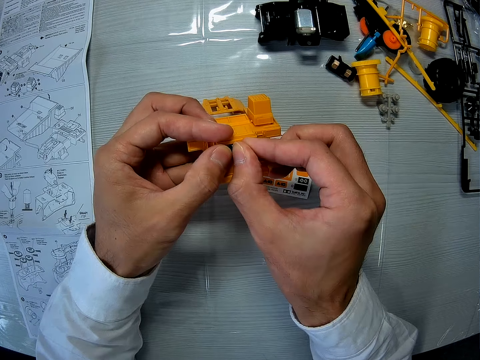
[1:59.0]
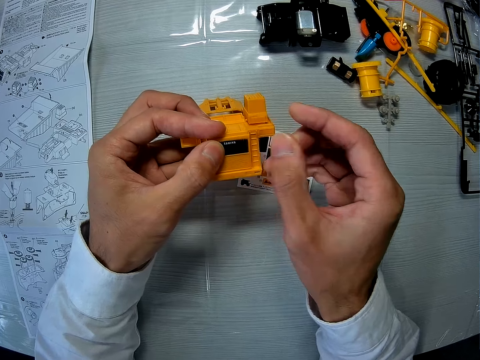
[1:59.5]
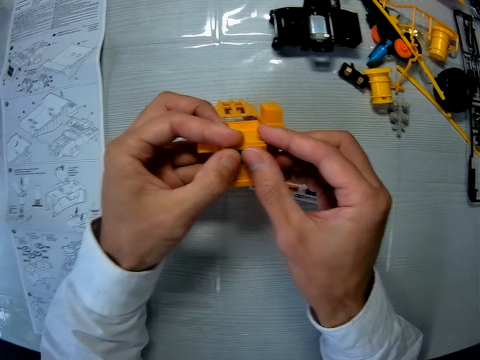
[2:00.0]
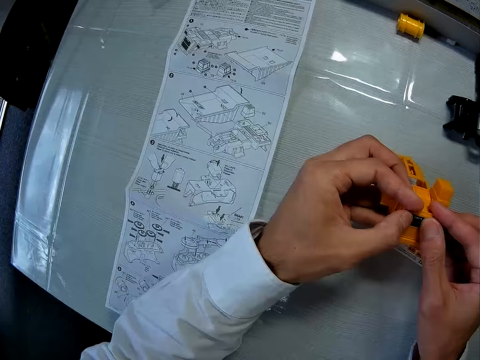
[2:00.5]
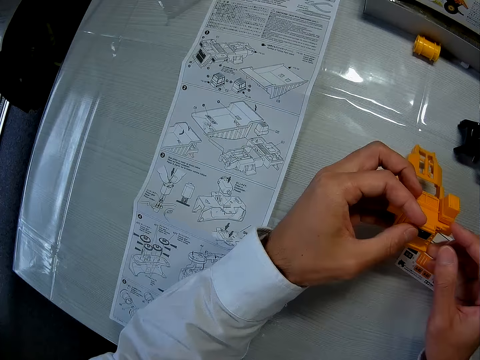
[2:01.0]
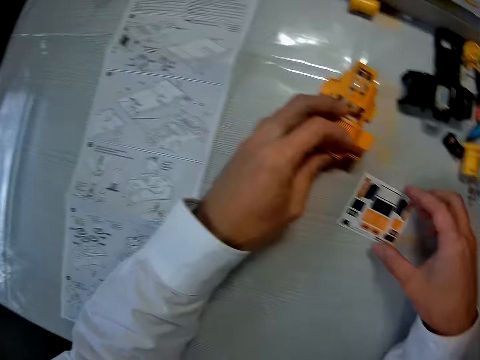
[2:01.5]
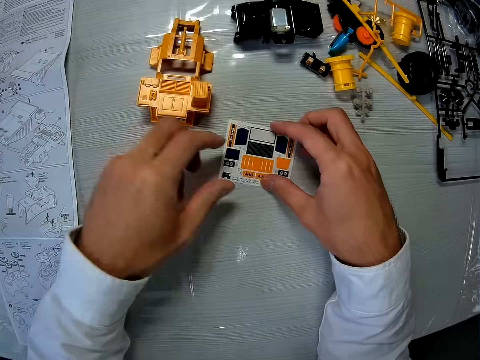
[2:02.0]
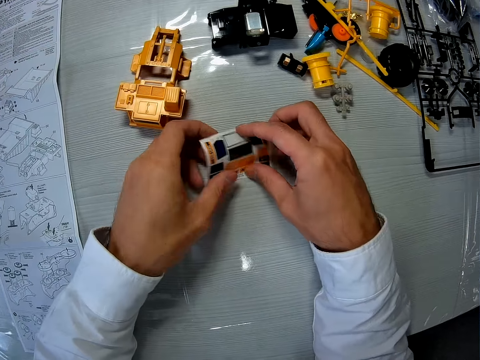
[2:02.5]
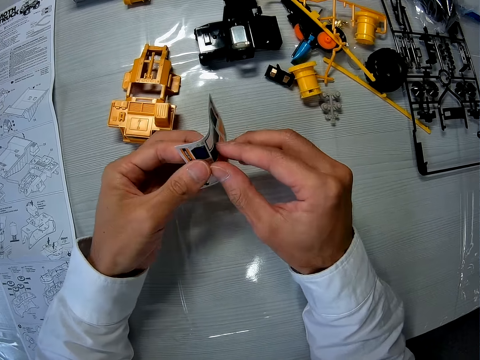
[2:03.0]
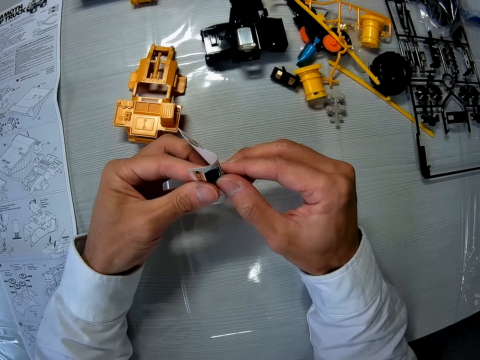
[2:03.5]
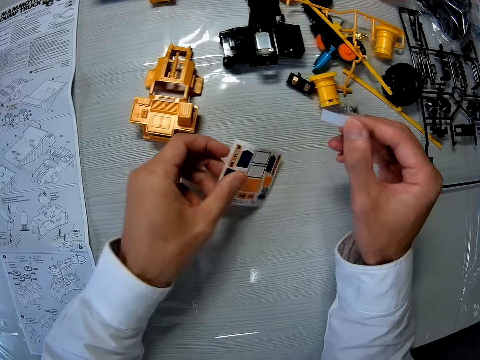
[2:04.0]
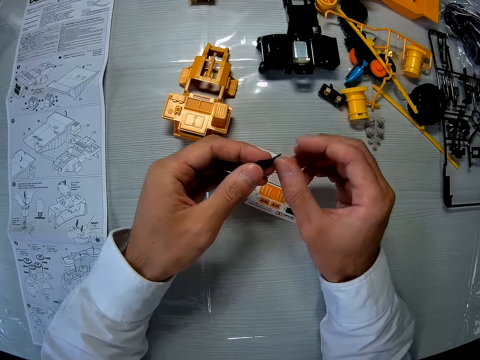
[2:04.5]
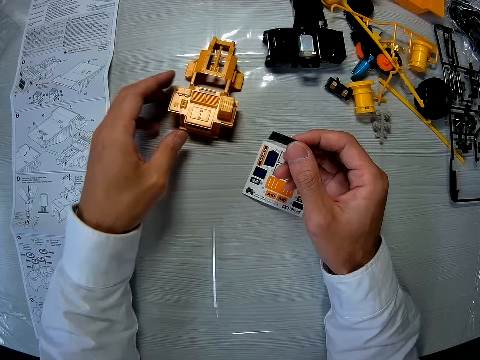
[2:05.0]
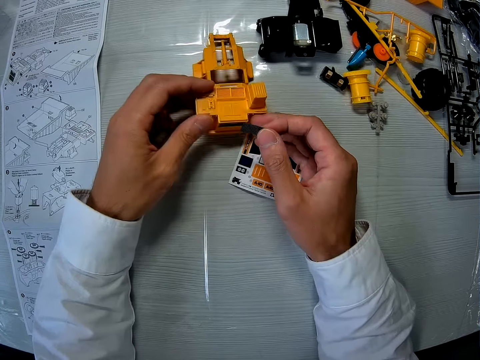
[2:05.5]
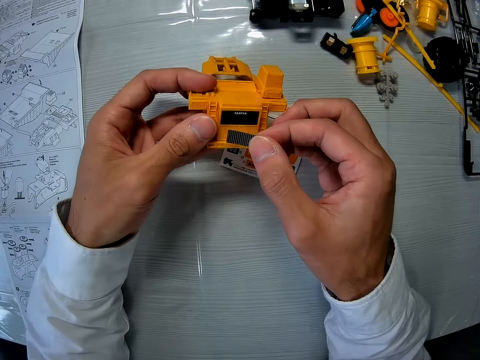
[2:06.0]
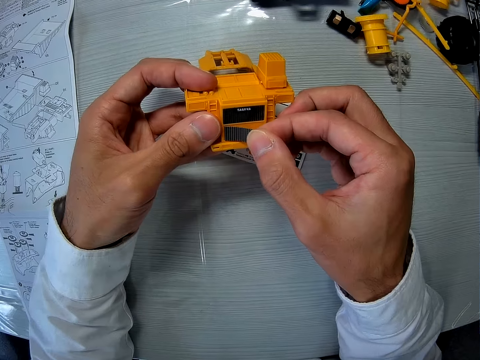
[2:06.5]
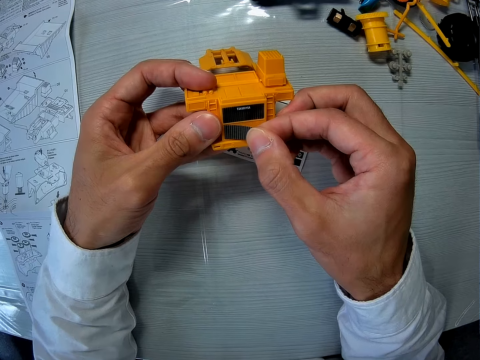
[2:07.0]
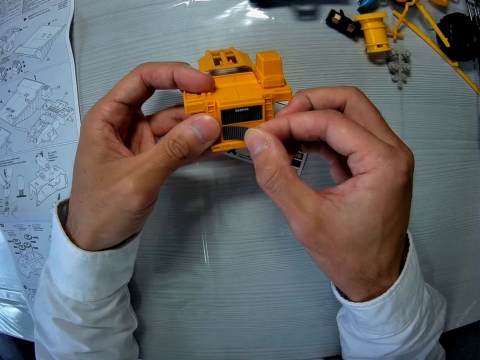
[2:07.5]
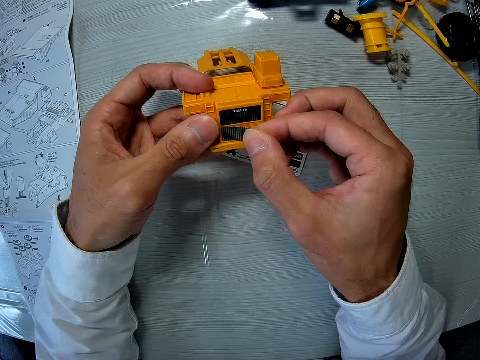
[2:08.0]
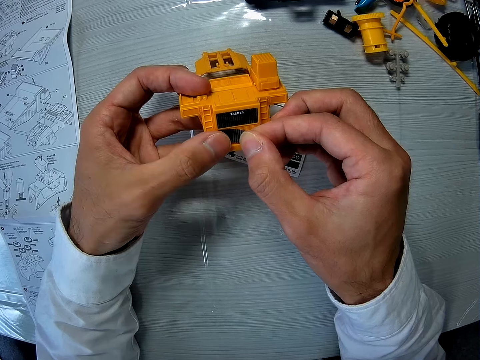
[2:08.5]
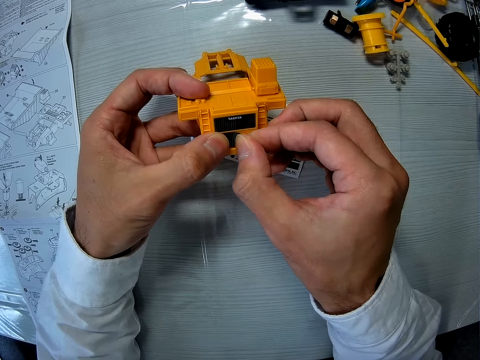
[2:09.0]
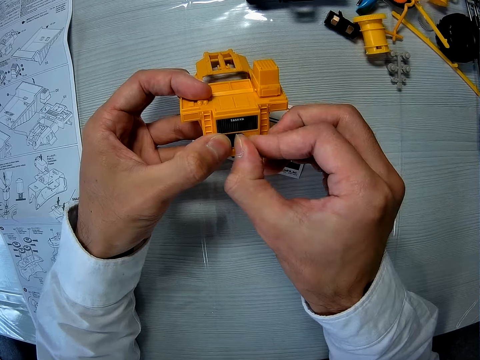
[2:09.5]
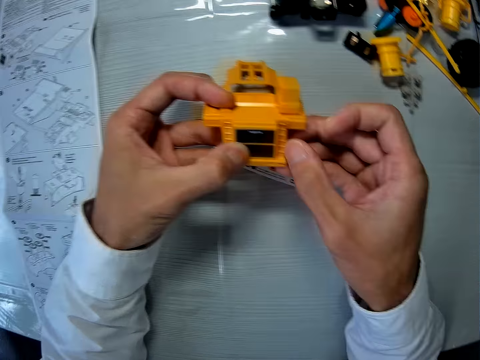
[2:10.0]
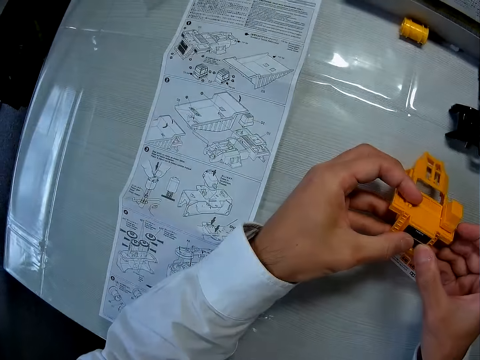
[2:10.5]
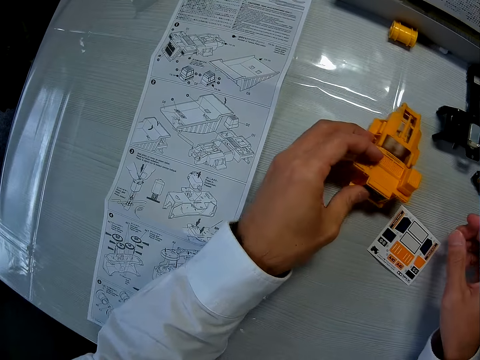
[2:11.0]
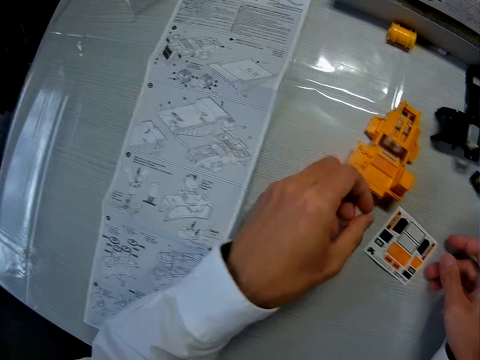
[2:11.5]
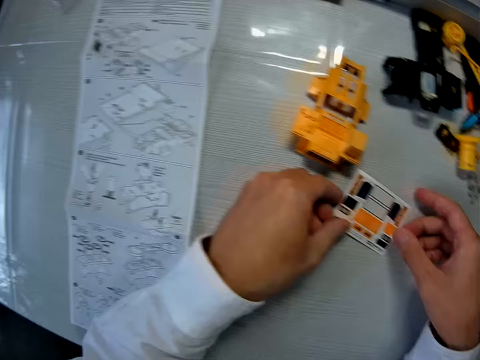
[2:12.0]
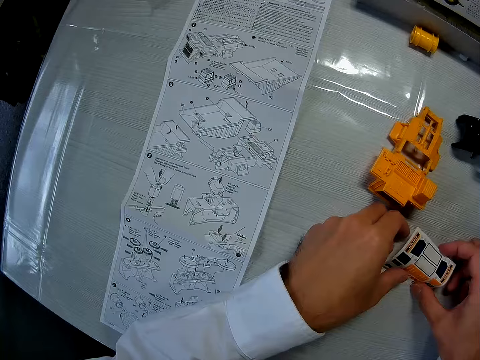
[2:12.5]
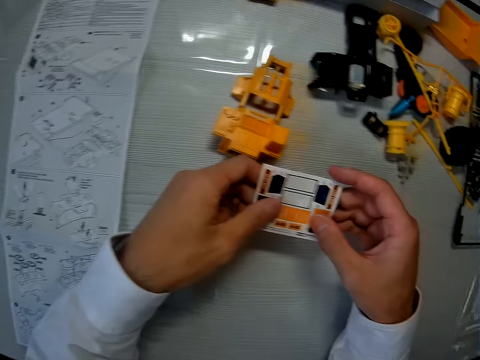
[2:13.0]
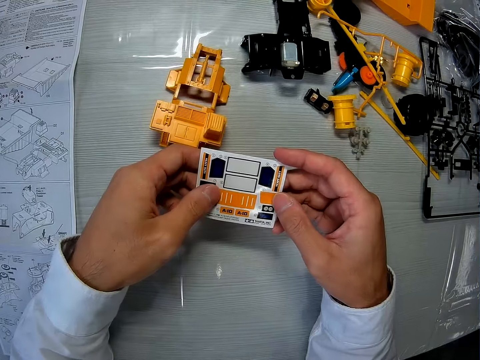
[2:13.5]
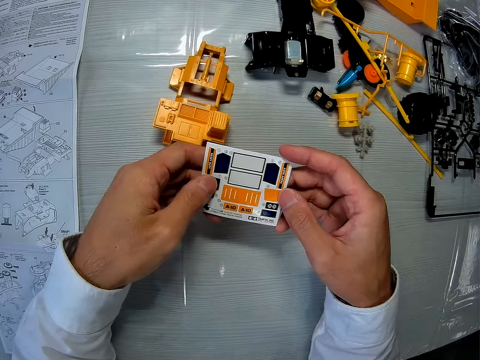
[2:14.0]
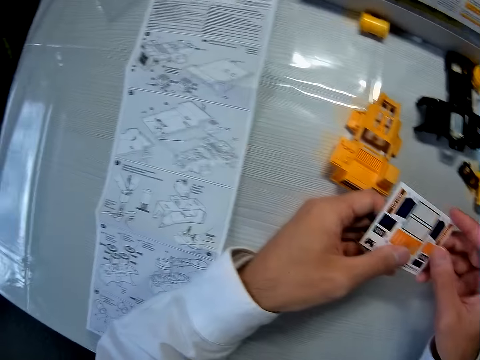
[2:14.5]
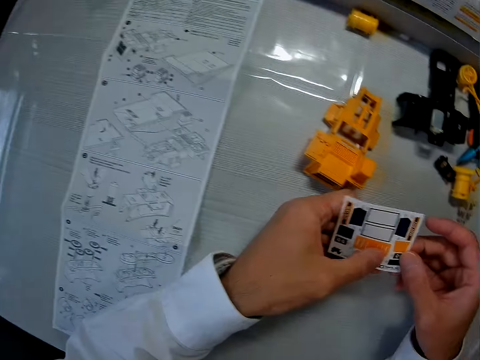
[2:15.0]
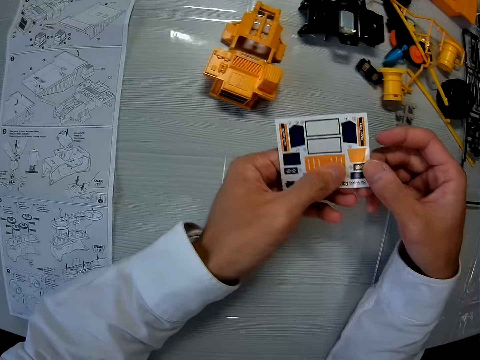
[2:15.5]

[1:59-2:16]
The camera wearer drops the part of the toy car on the table. He picks up the paper with stickers on the table with his right hand. He removes a sticker from the paper. He places the paper with stickers on the table. He picks the part of the toy car with his left hand. He places the sticker on the toy car's part. He drops the part of the toy car on the table. He picks up the paper with stickers on the table with both hands.

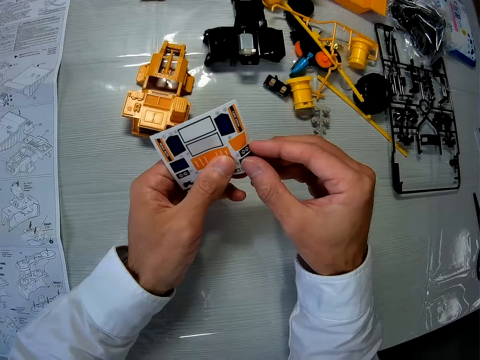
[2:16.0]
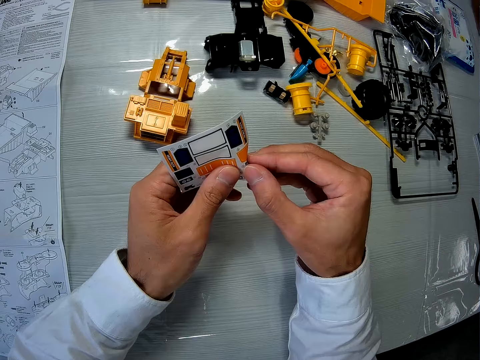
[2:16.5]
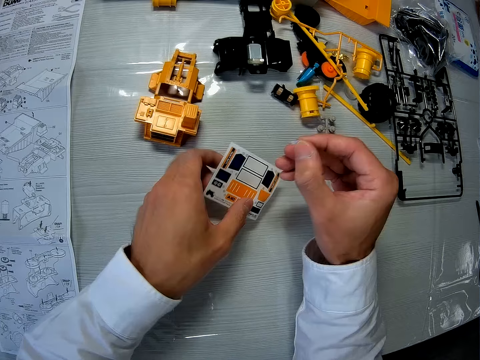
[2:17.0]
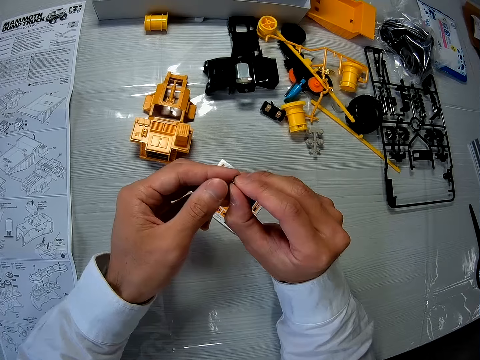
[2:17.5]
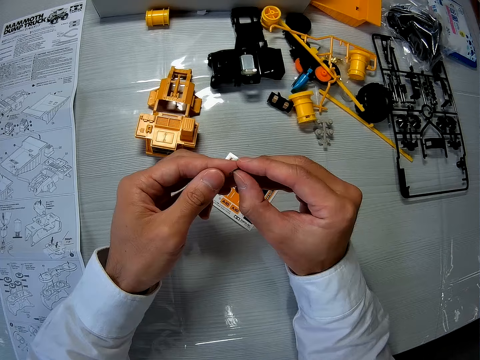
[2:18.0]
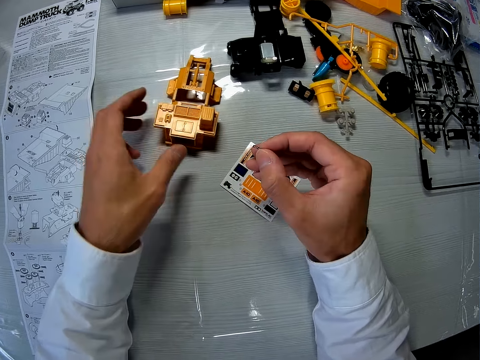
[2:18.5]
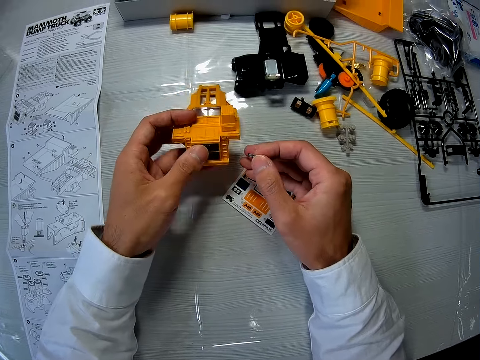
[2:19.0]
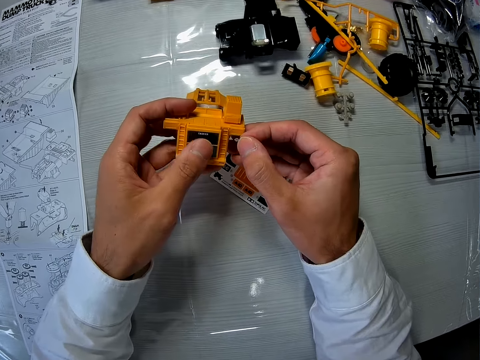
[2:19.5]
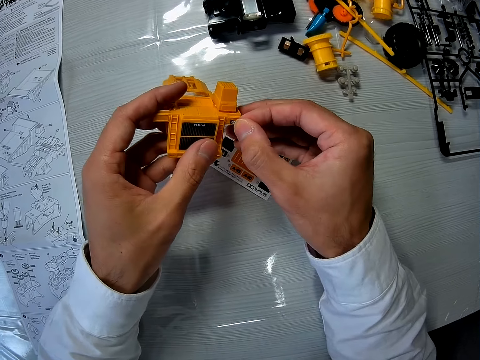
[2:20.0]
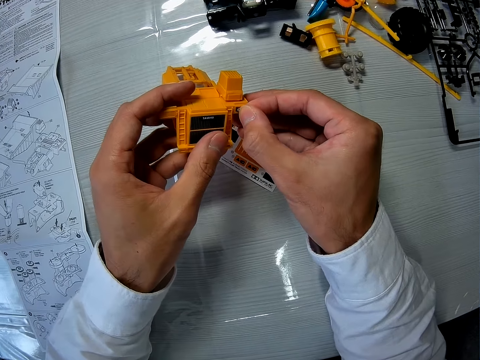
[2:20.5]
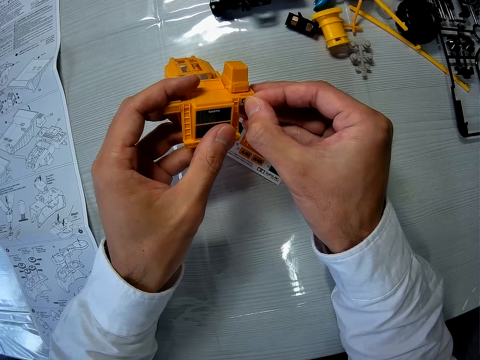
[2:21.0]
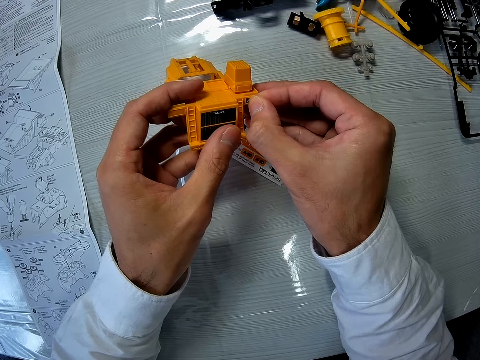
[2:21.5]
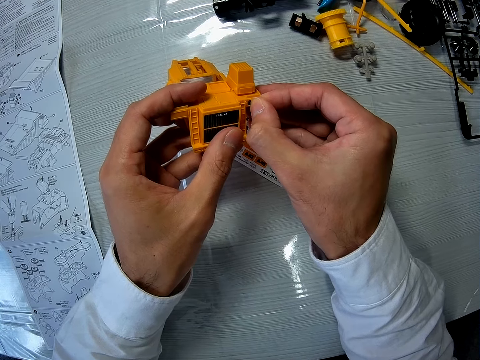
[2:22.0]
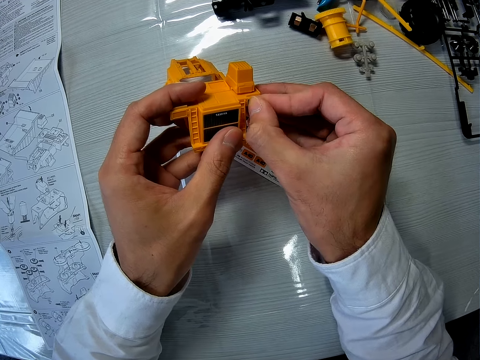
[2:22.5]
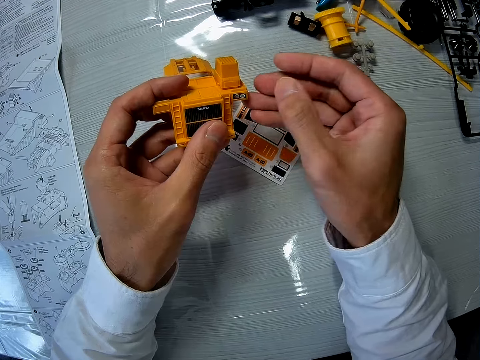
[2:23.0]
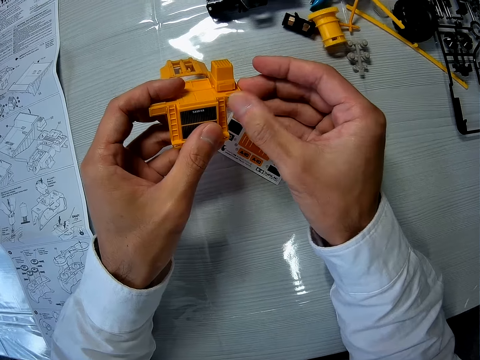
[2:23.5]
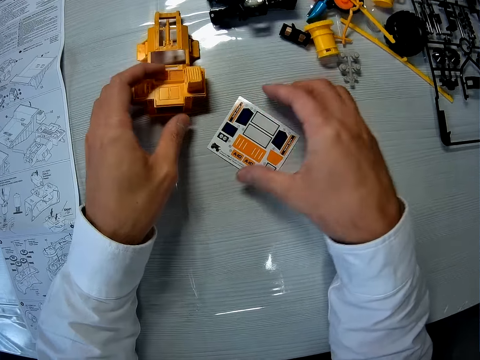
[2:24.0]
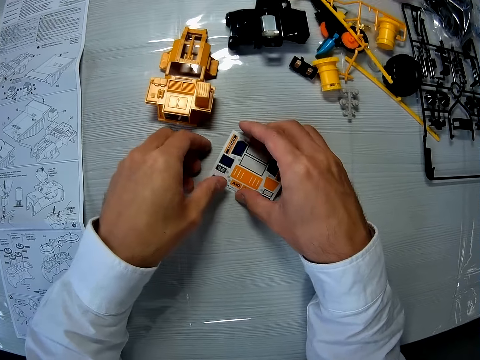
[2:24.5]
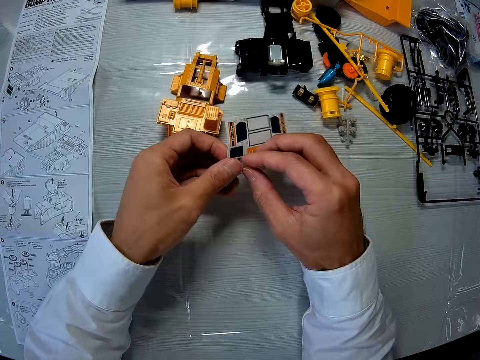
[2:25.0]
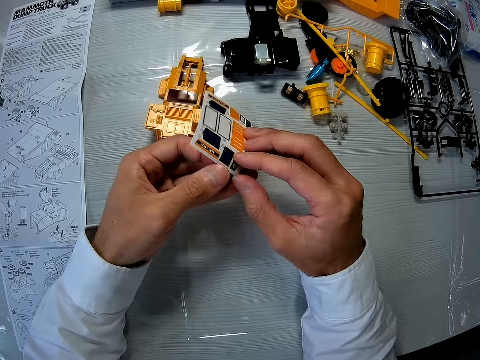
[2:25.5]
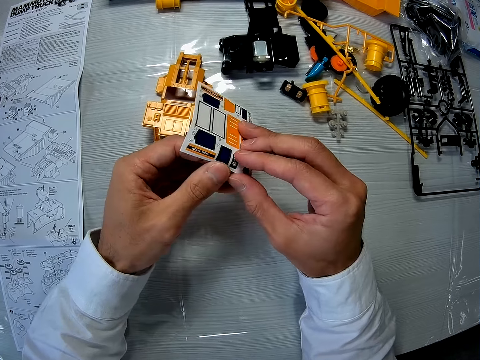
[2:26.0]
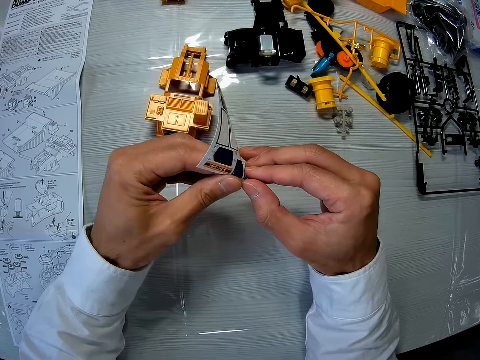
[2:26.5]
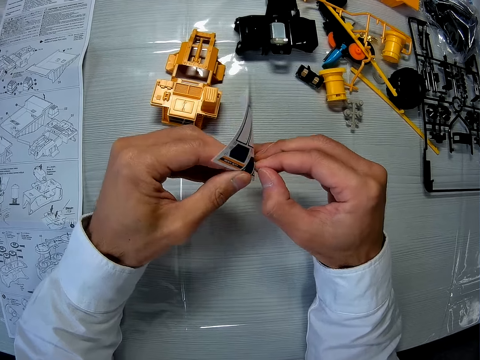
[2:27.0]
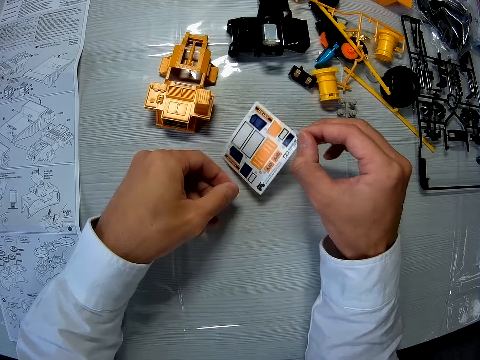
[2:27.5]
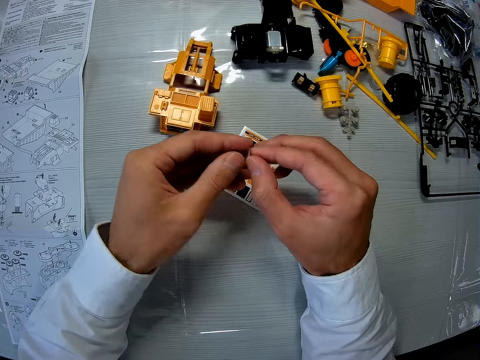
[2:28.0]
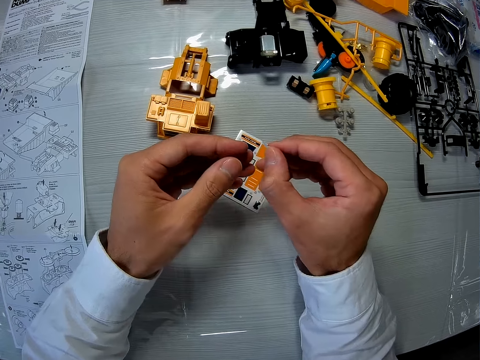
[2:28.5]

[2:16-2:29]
The camera wearer removes a sticker from the paper. He places the paper with stickers on the table. He picks the part of the toy car with his left hand. He places the sticker on the toy car's part. He drops the part of the toy car on the table. He picks up the paper with stickers on the table with both hands. He removes a sticker from the paper. He places the paper with stickers on the table.
